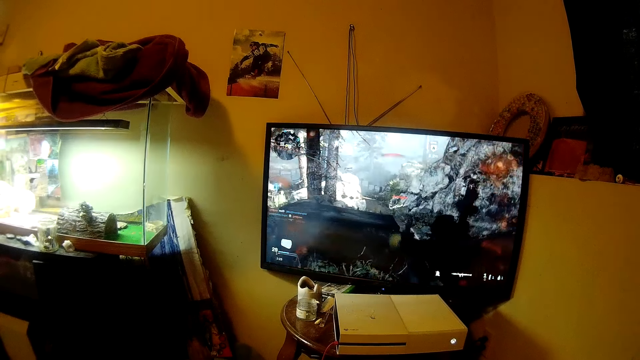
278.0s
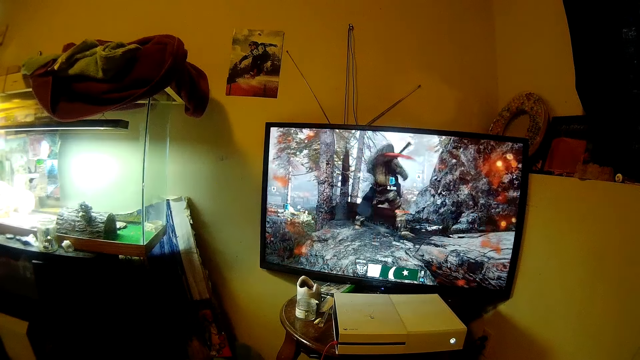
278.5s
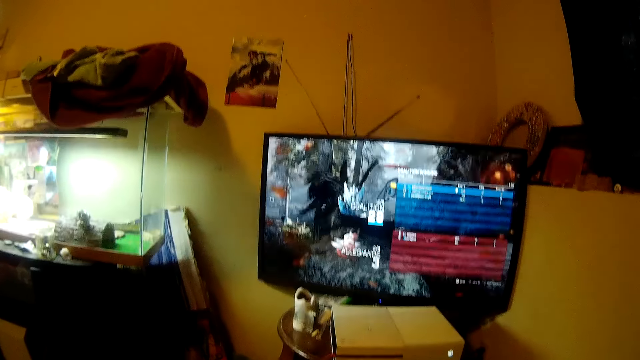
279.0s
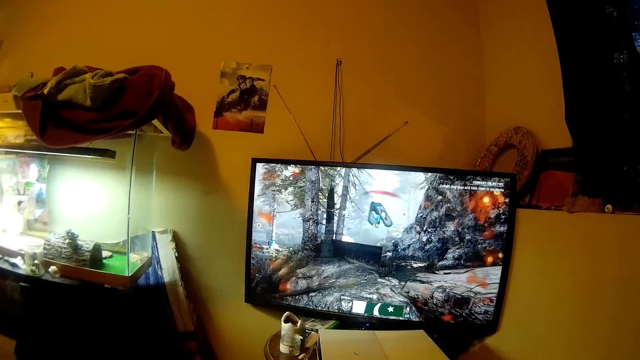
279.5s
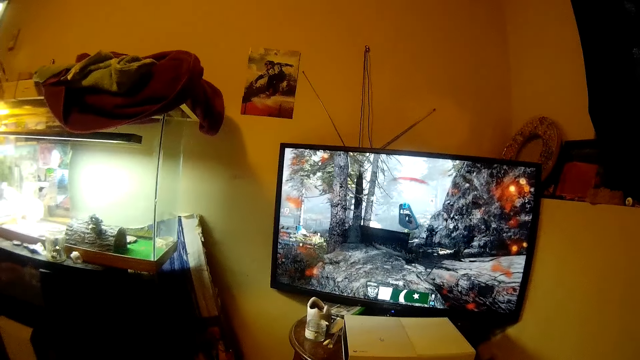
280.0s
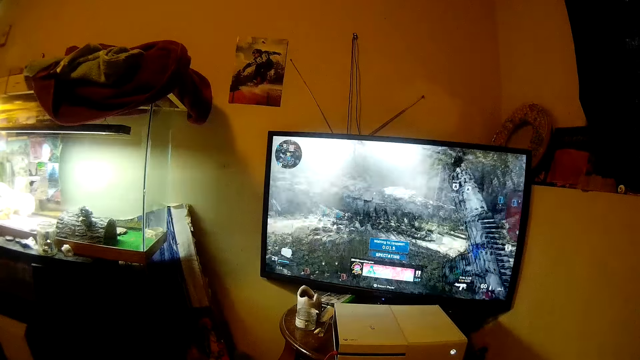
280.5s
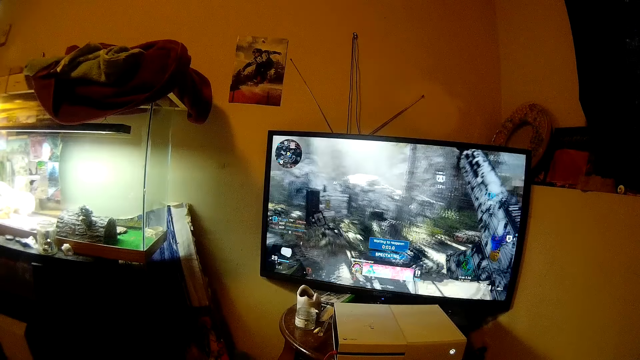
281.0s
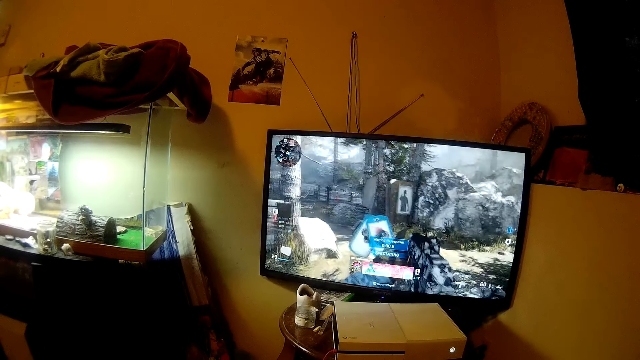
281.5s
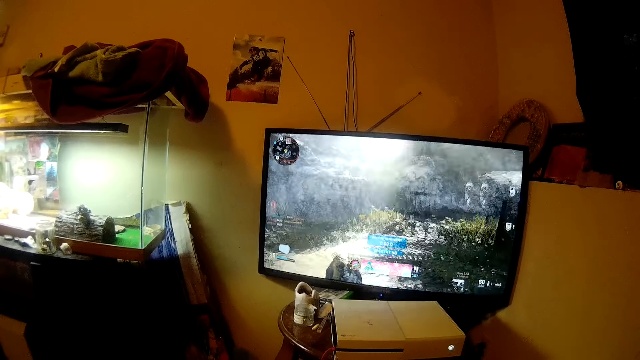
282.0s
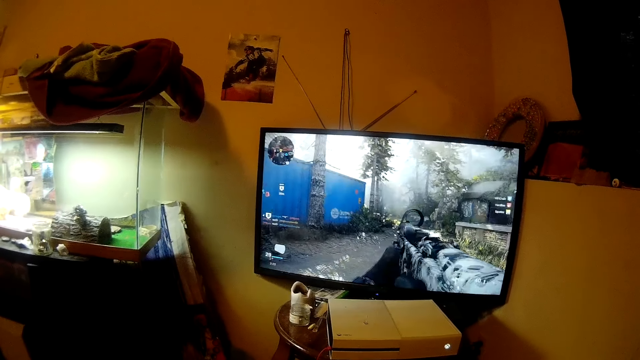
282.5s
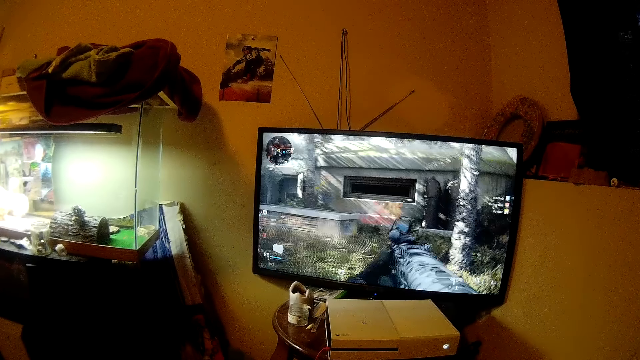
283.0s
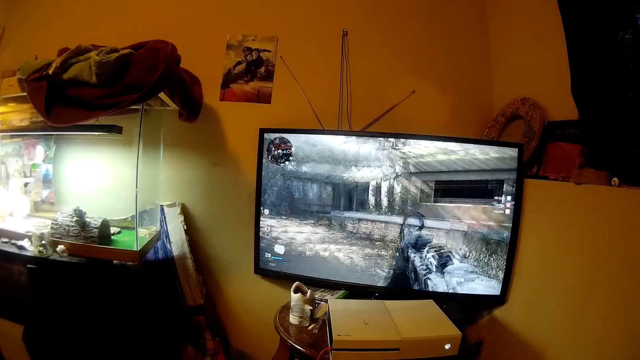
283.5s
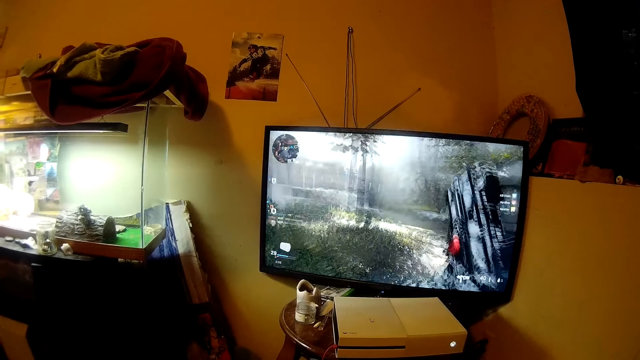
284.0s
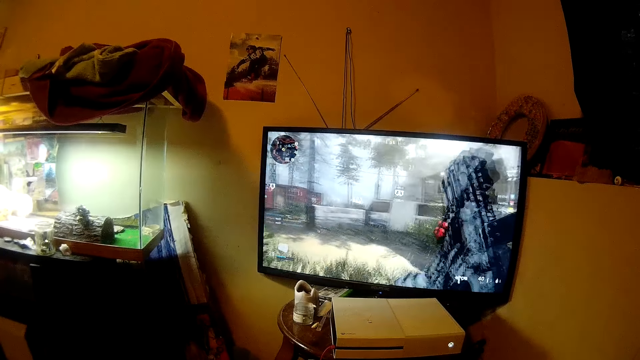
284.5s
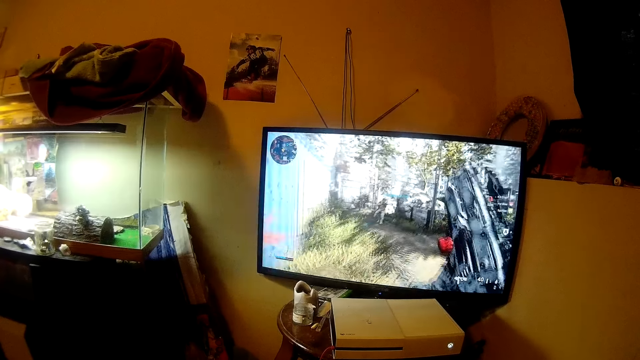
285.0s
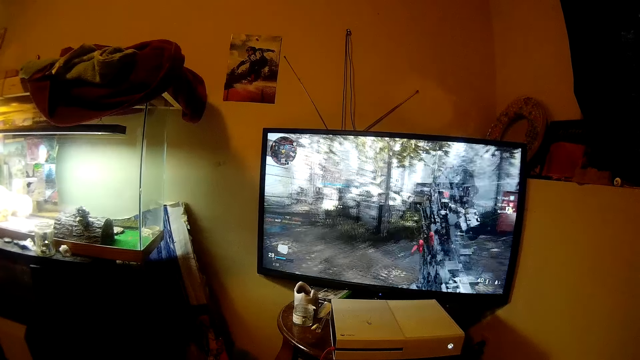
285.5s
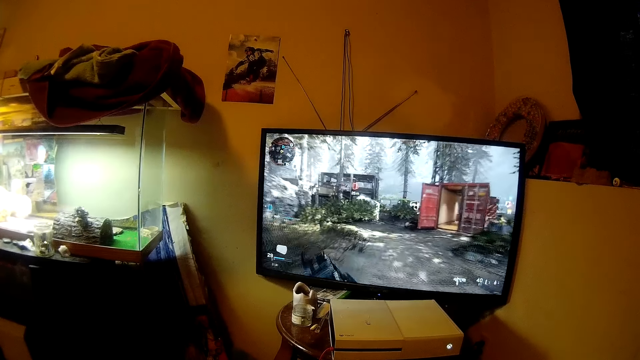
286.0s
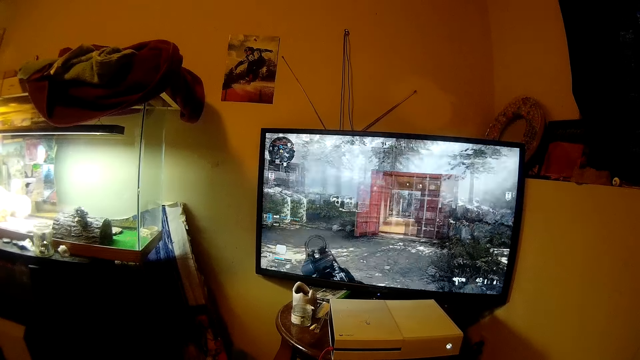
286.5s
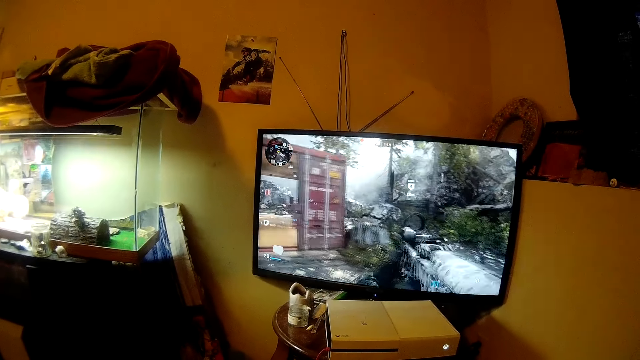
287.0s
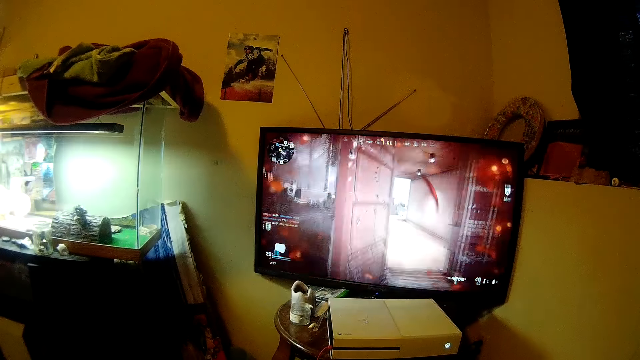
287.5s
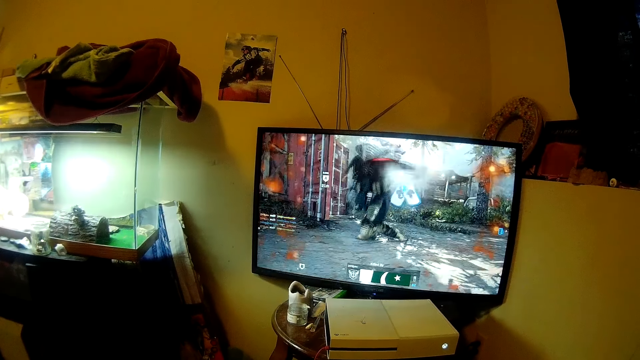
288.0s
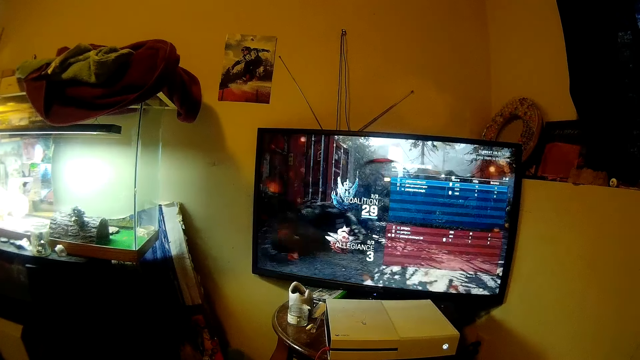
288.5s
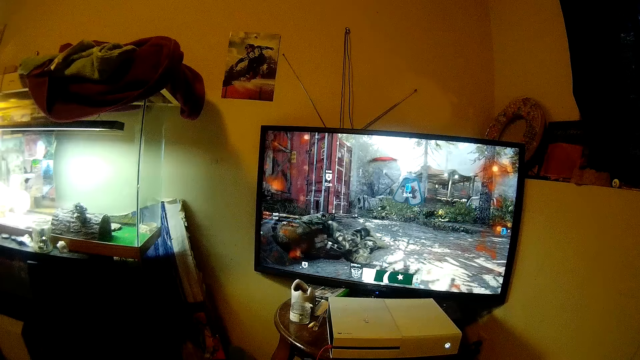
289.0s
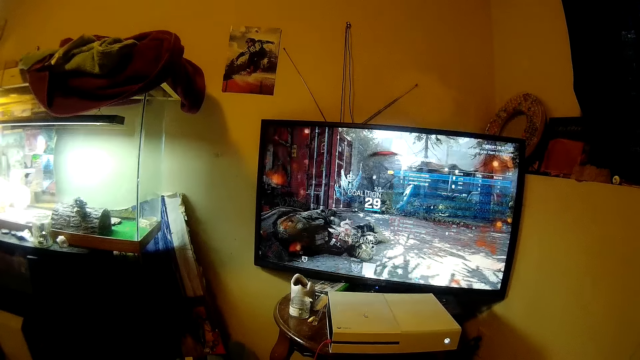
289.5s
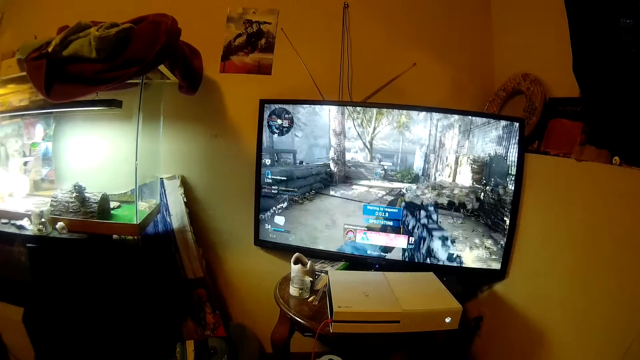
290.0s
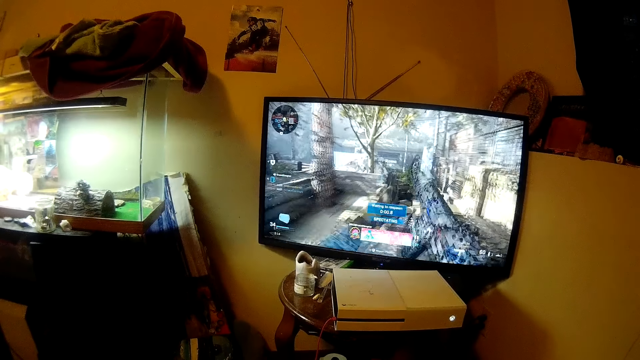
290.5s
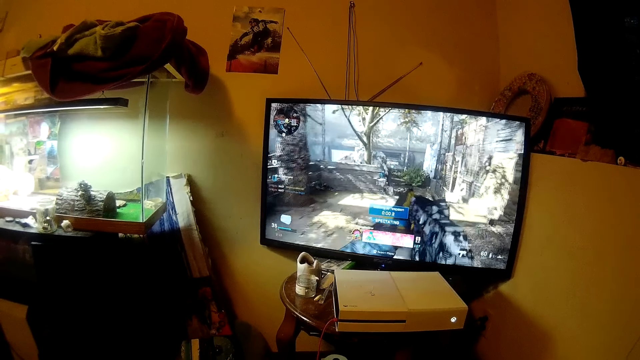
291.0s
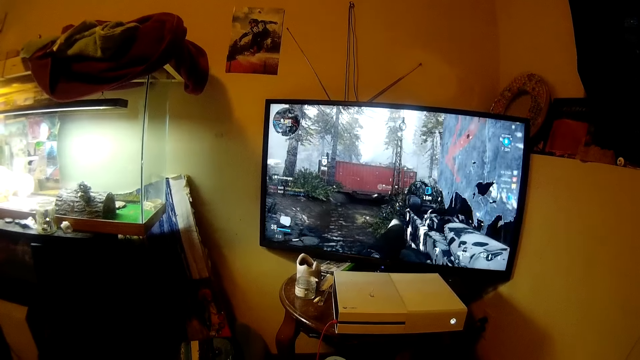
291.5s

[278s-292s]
The camera wearer talks. They play the game. They play the game again.

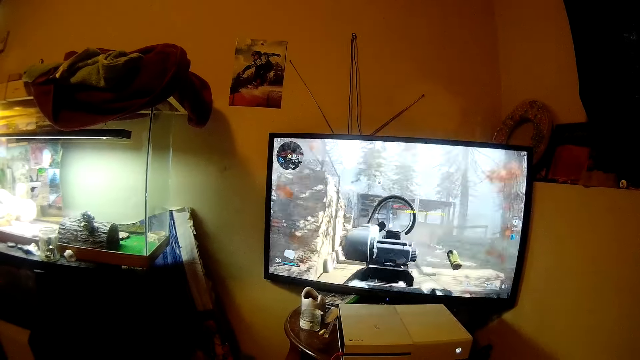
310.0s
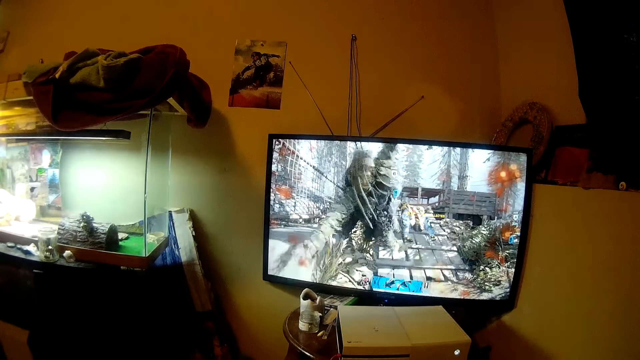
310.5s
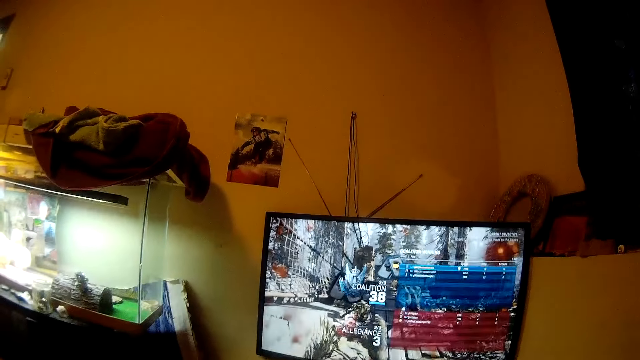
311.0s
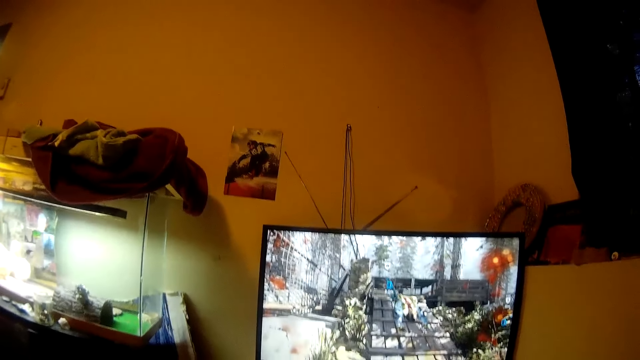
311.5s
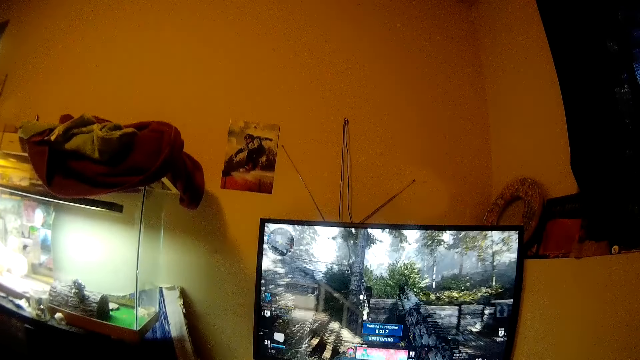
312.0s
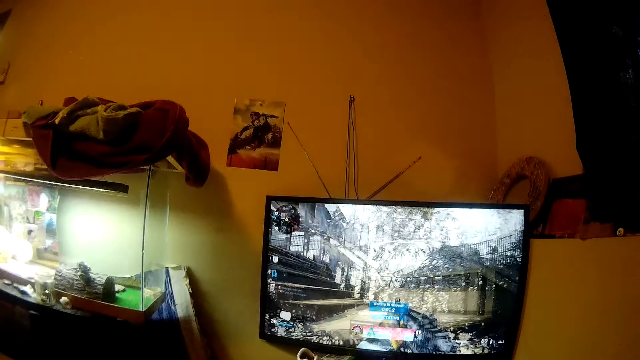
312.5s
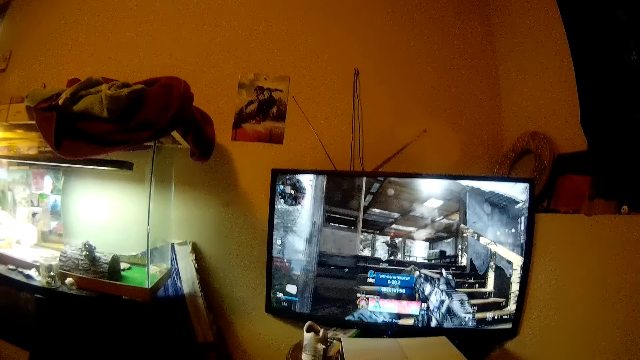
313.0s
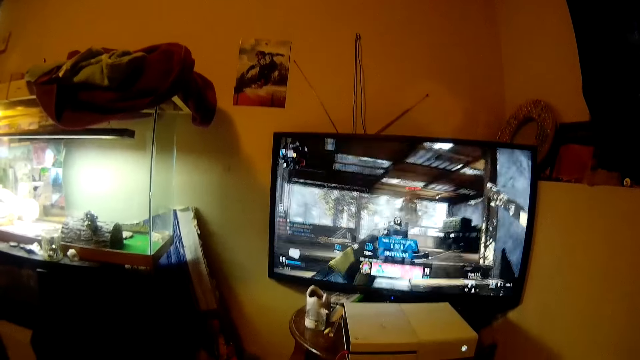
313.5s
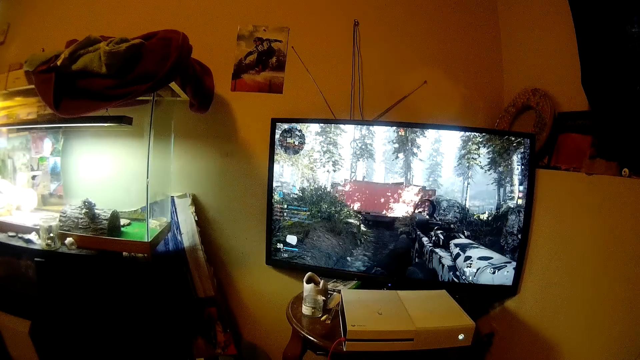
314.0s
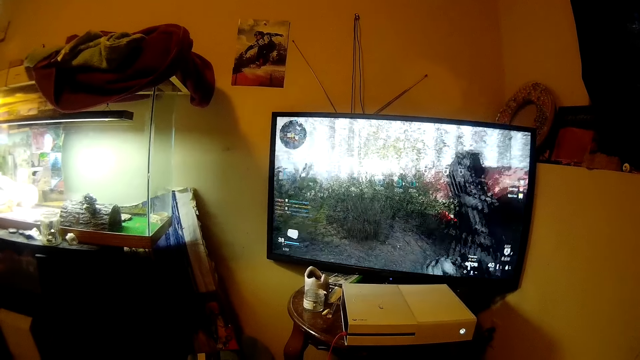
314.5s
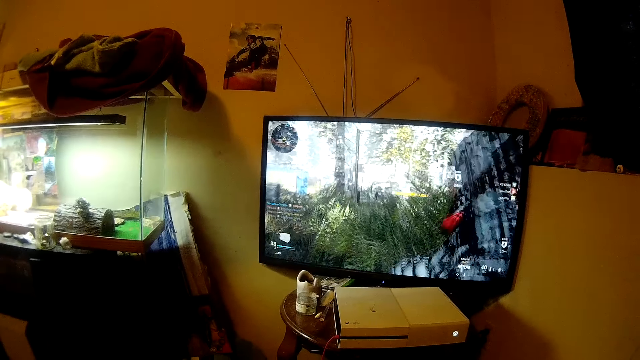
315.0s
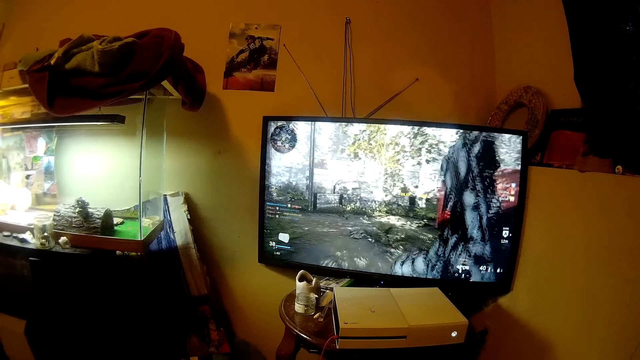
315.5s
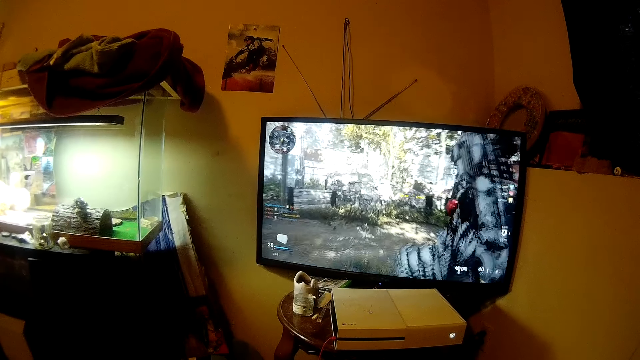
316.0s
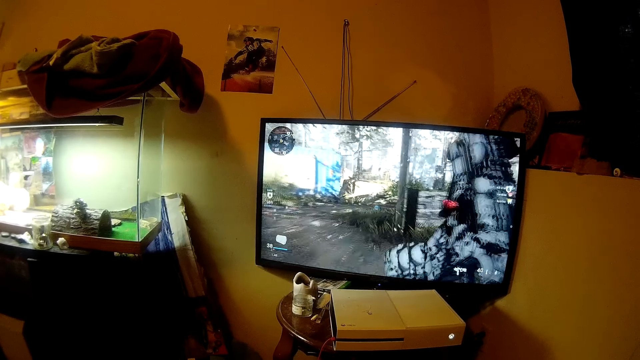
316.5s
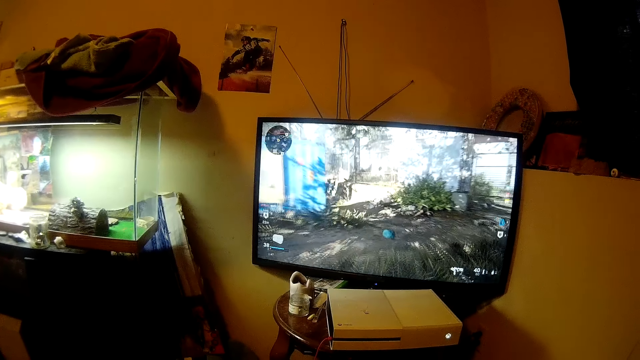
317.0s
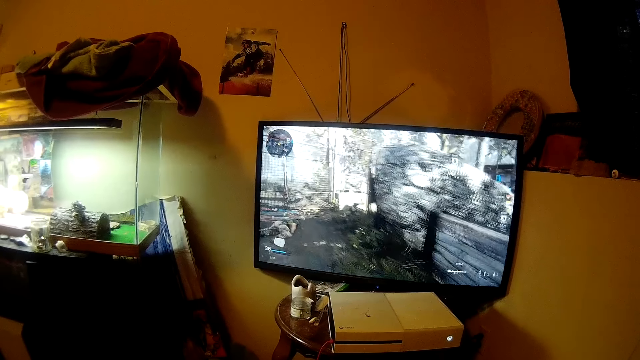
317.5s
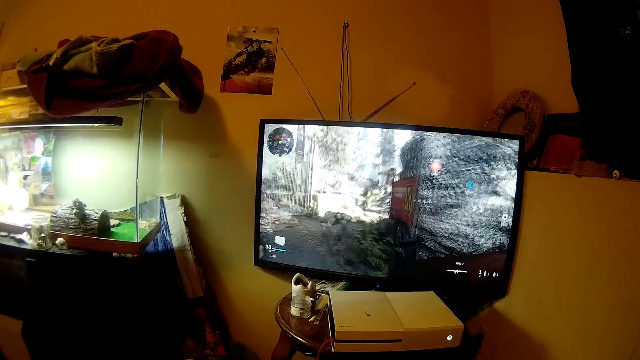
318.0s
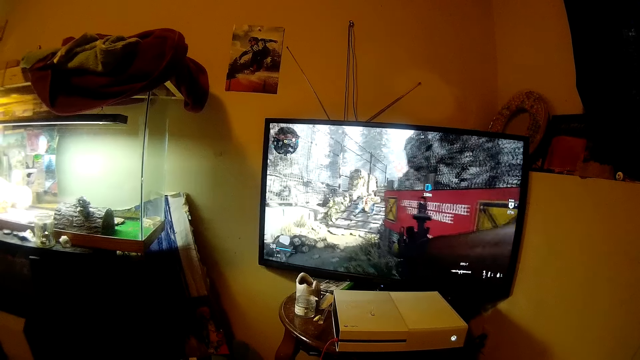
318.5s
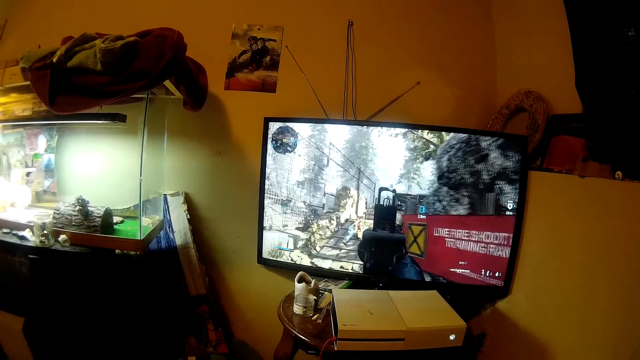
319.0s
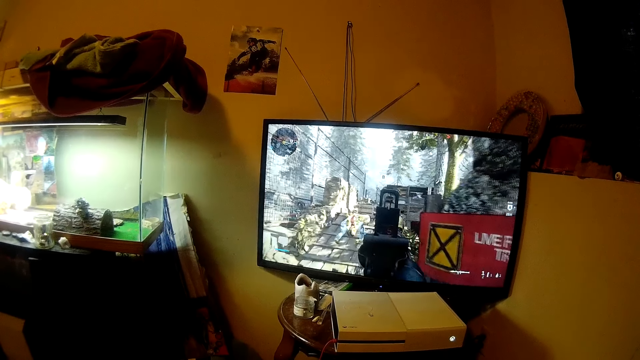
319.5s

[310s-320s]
The camera wearer talks. They play the game. They watch the game on the screen.
